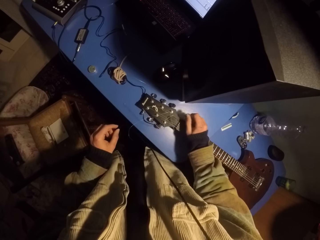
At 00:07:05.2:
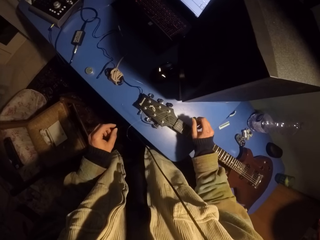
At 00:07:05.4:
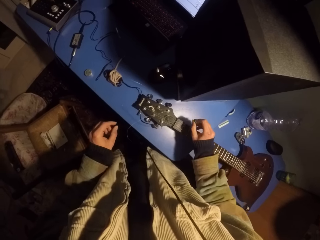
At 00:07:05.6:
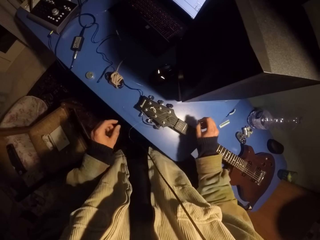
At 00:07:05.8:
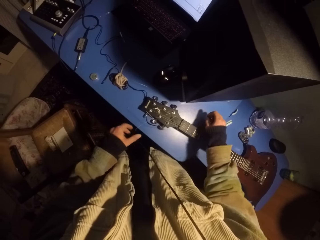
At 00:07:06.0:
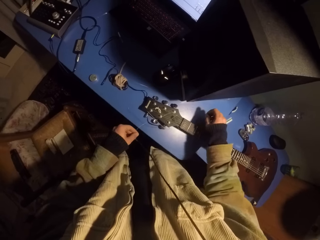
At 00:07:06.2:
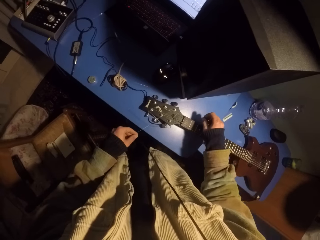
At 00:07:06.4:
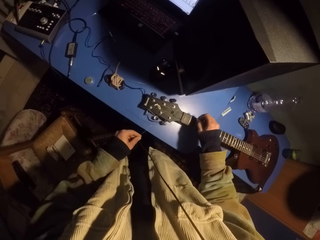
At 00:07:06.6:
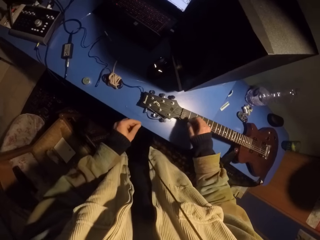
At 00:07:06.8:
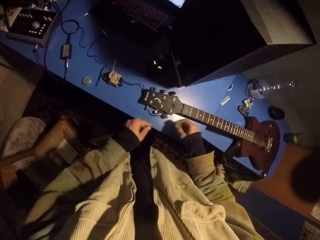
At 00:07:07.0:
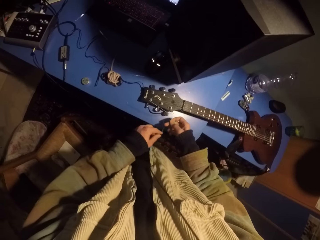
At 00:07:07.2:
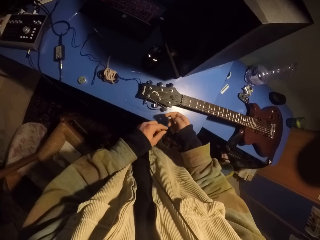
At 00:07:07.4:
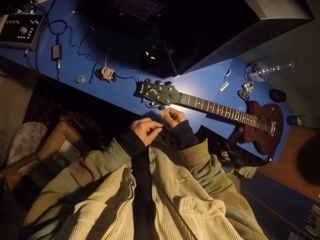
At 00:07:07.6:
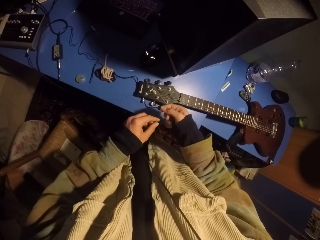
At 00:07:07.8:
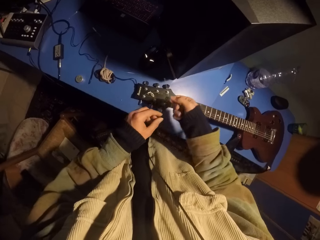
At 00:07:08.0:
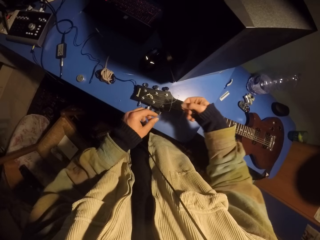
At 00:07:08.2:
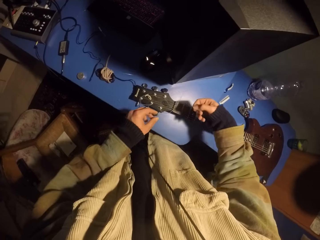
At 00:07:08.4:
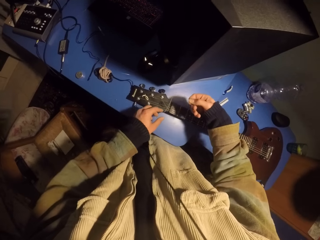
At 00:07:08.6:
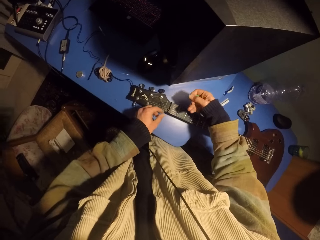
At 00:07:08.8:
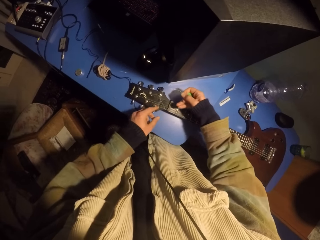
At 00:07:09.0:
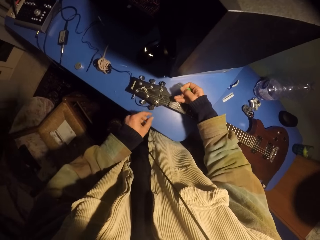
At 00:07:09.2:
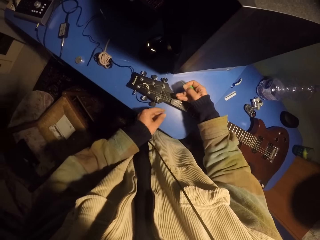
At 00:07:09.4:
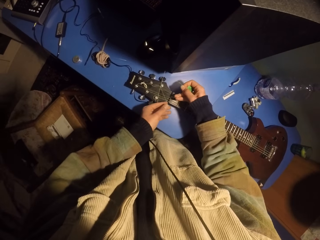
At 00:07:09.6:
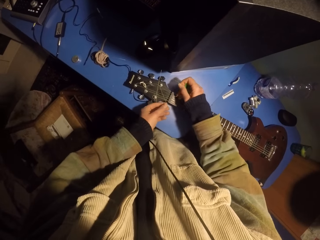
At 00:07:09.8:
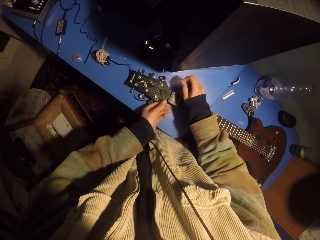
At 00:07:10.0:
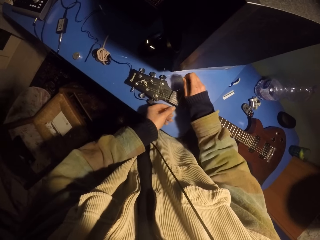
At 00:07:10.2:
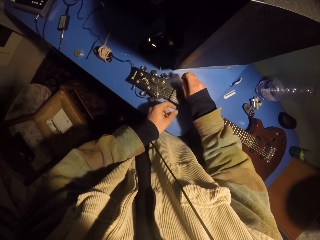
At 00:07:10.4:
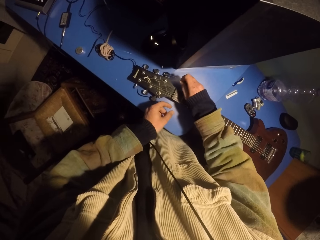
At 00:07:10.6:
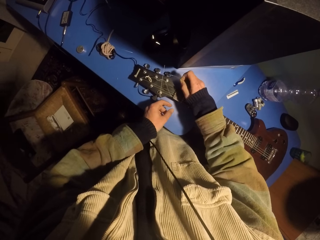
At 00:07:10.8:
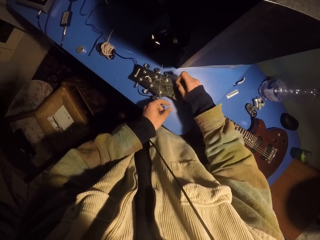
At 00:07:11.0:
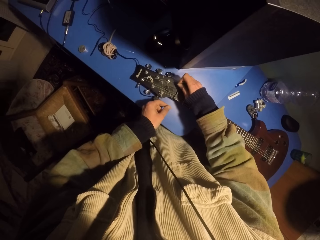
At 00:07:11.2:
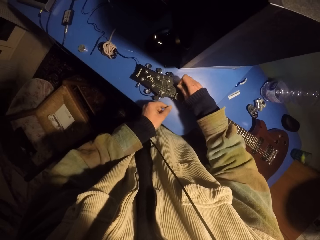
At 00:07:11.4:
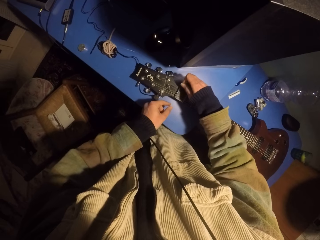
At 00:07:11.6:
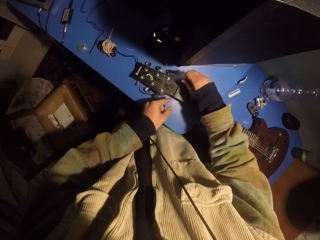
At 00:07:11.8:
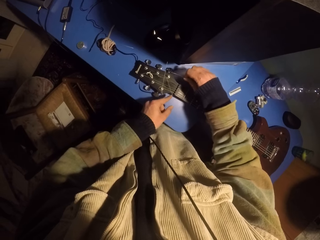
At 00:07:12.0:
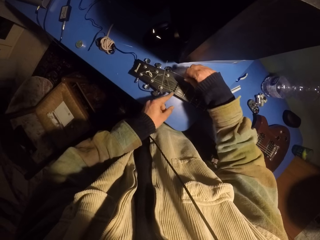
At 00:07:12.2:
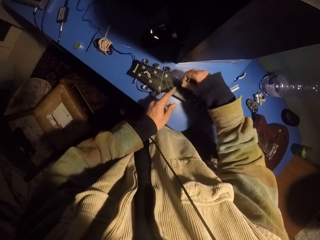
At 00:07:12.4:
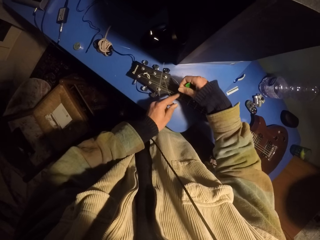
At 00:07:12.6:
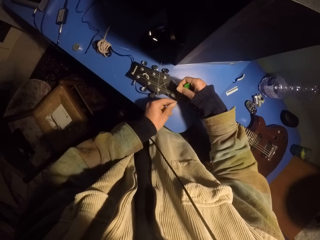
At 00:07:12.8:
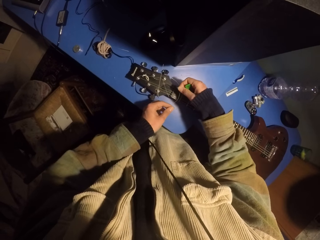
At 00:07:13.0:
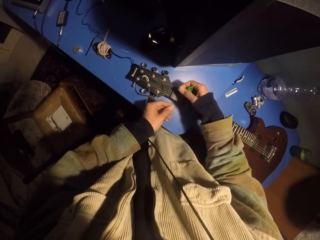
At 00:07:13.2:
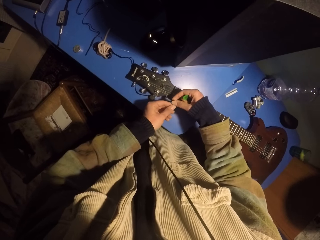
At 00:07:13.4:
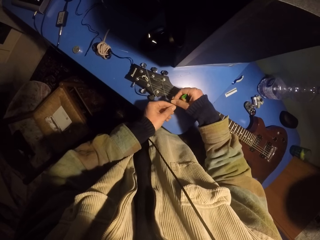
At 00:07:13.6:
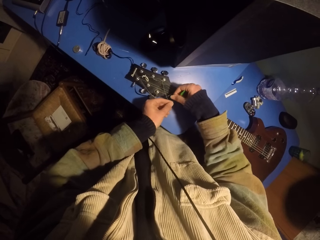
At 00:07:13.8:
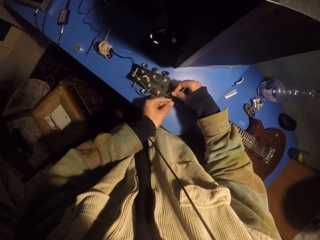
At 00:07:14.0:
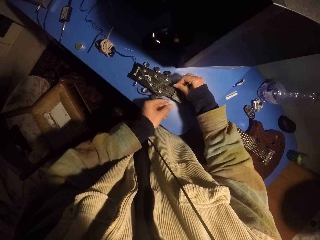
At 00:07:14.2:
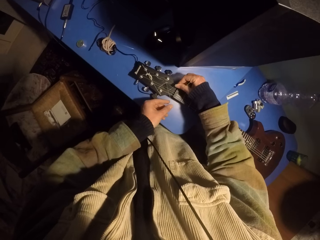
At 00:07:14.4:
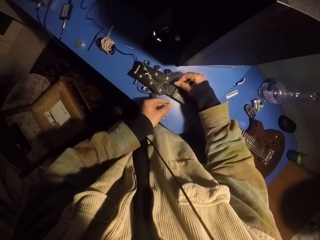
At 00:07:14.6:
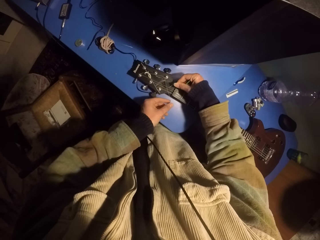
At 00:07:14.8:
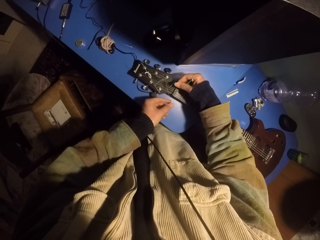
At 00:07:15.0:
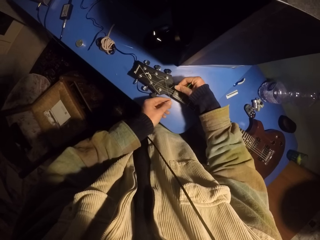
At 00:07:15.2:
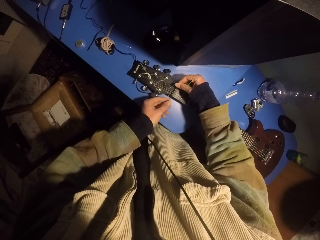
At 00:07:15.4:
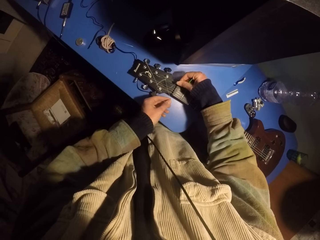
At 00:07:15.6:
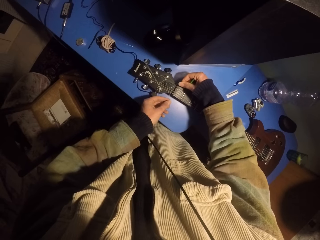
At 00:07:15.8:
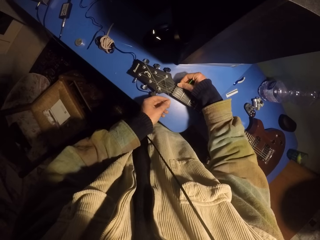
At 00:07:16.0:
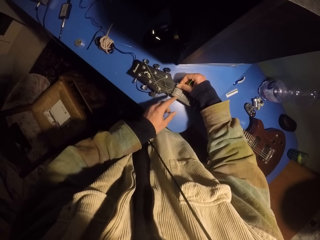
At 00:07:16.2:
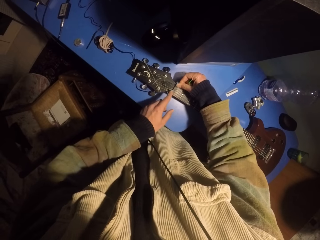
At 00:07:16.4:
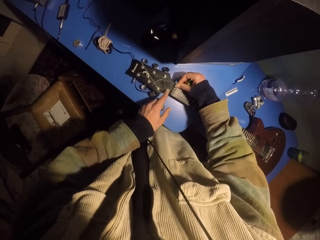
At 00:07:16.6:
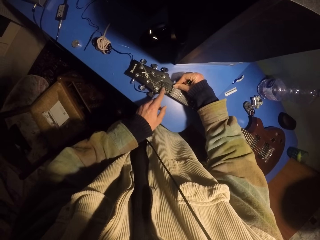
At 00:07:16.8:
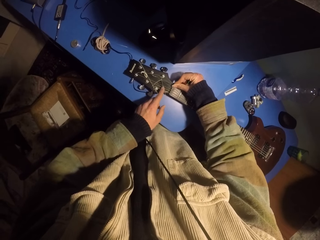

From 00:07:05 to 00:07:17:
The camera wearer moves the guitar strings. They fix the guitar strings.

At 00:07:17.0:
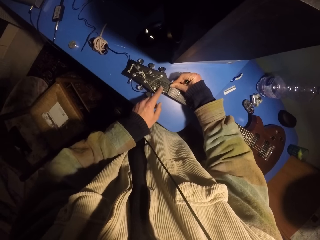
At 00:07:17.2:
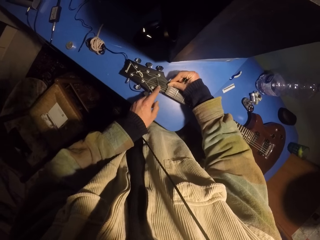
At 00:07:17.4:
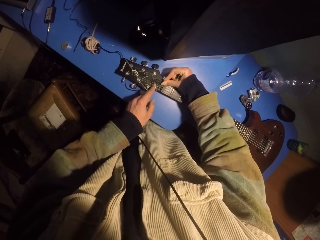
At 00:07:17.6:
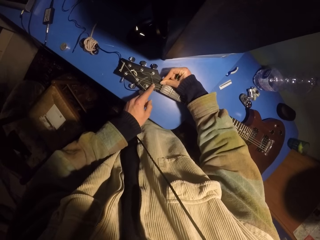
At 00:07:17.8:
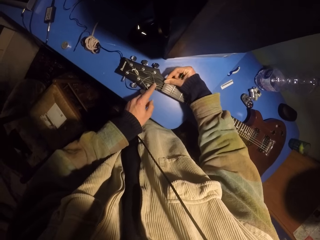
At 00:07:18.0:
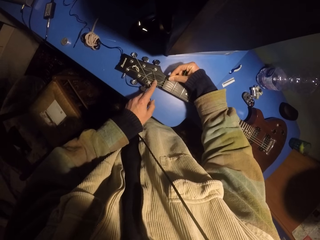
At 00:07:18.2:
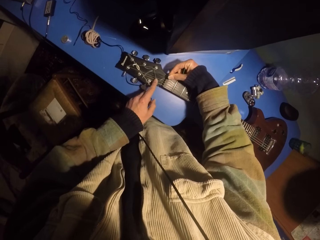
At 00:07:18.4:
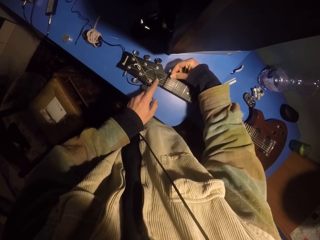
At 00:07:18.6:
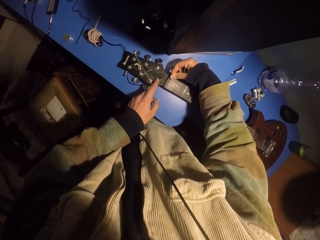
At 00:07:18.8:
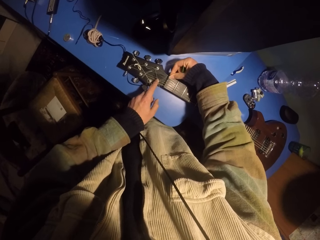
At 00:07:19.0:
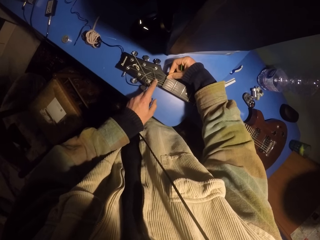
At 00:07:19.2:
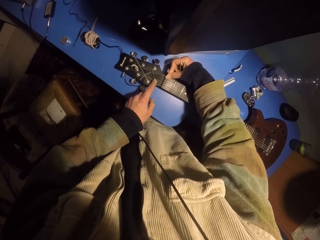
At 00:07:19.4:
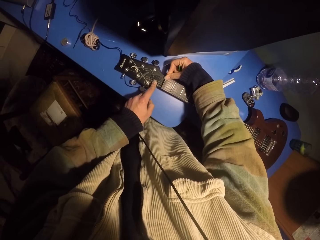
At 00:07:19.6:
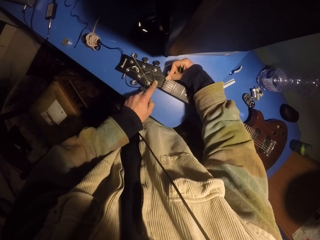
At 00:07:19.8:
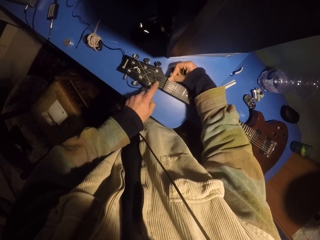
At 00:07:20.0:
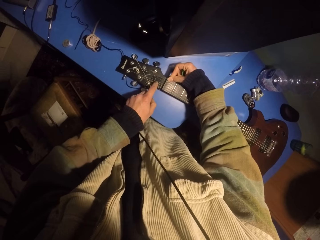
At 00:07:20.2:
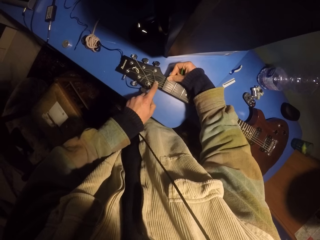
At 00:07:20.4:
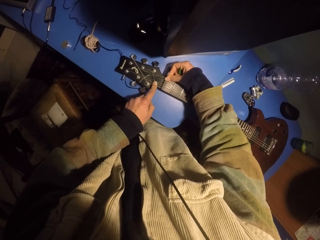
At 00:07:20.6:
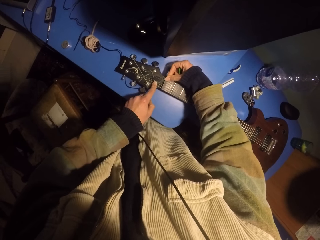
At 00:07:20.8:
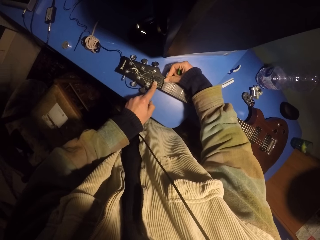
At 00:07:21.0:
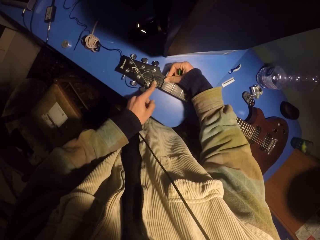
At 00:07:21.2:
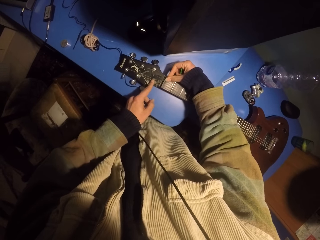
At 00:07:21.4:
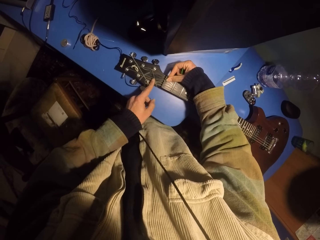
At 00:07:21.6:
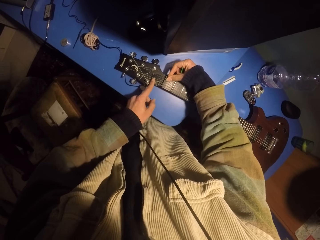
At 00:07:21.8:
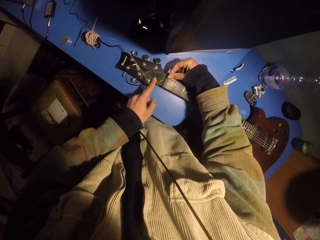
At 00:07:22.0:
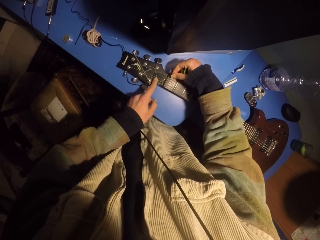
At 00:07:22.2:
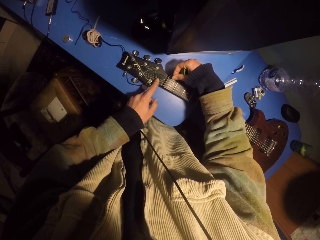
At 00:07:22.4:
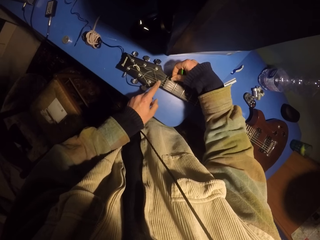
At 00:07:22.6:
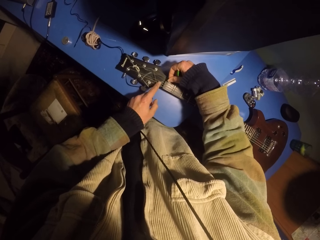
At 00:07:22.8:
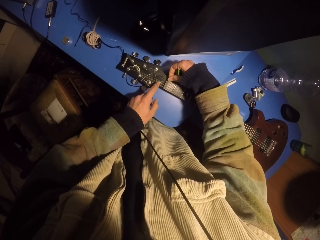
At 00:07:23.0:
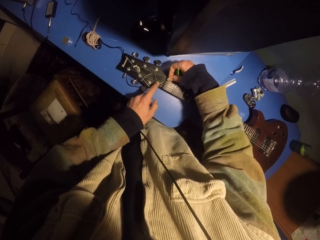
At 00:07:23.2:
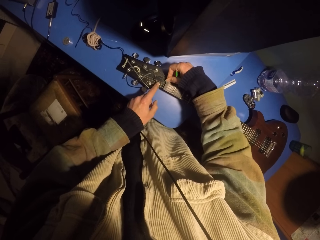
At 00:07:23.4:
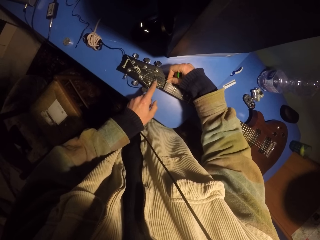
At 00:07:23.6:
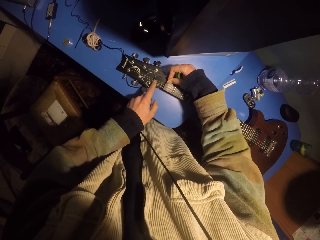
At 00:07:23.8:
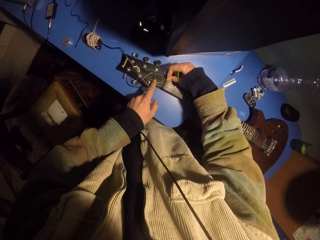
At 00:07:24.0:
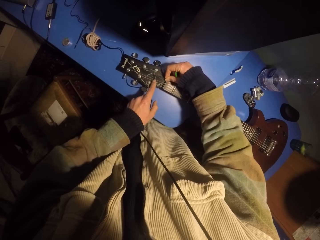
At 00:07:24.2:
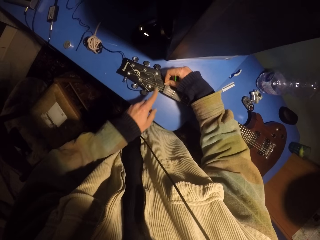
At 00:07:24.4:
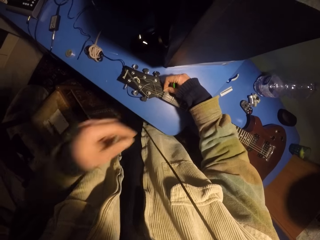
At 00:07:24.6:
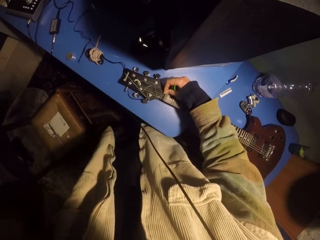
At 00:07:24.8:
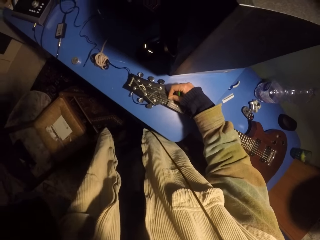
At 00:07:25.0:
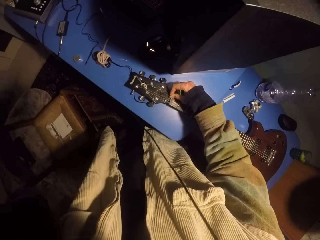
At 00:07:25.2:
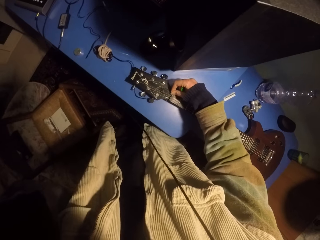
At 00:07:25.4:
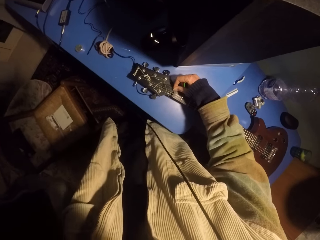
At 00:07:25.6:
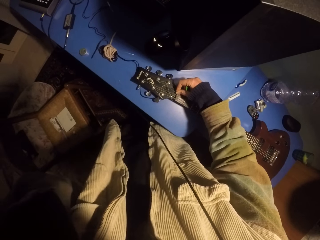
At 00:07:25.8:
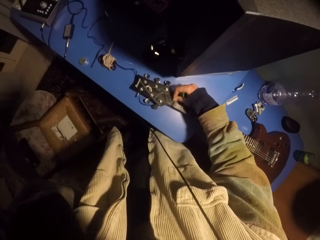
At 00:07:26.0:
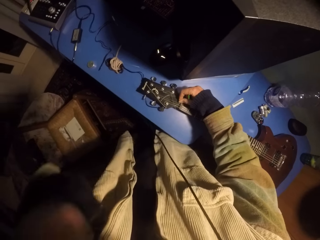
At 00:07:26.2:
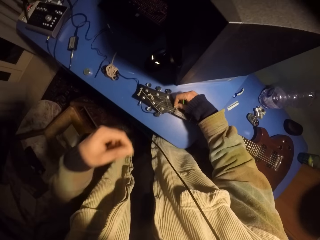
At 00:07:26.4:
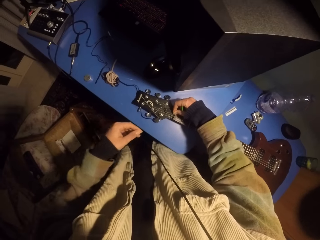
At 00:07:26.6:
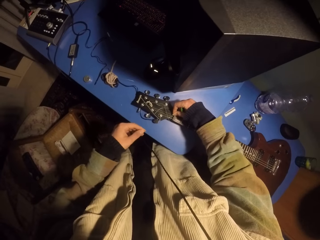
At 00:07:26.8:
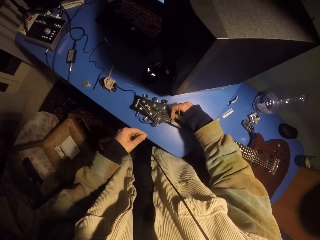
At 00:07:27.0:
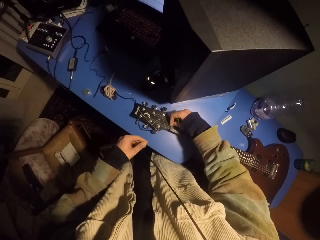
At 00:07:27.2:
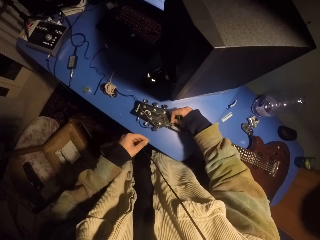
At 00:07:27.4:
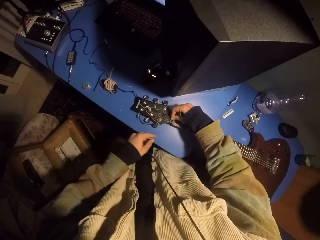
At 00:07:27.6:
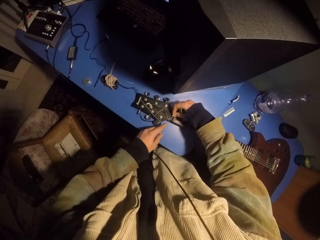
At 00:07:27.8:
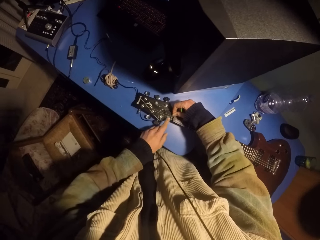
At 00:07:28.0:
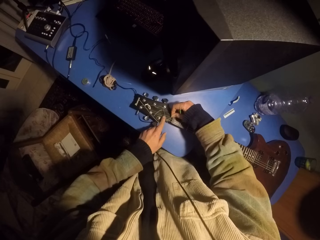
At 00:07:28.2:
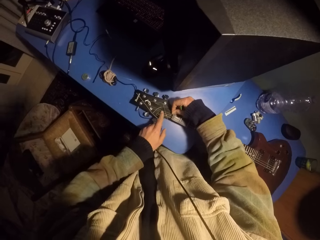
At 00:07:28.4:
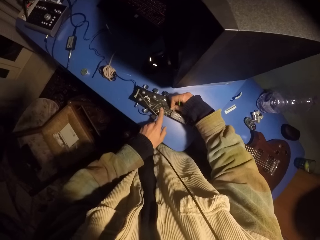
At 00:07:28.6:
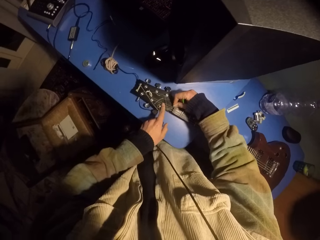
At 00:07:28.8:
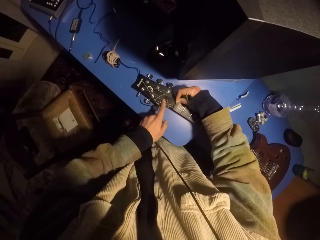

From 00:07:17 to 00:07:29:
The camera wearer moves his hand. He touches the part of his body. He moves the guitar strings.
